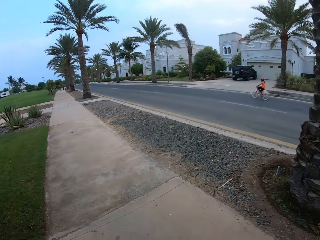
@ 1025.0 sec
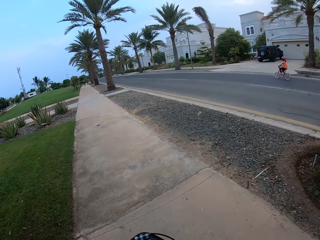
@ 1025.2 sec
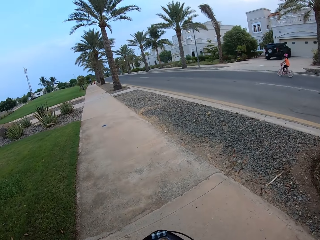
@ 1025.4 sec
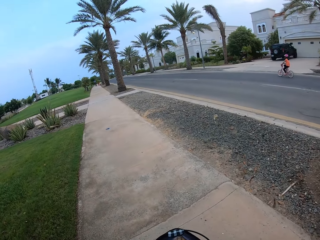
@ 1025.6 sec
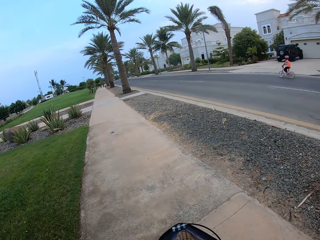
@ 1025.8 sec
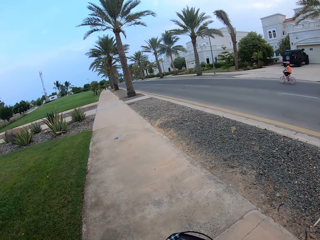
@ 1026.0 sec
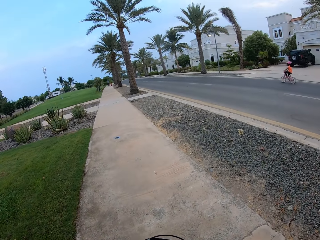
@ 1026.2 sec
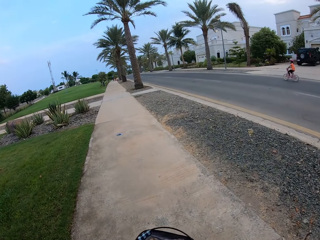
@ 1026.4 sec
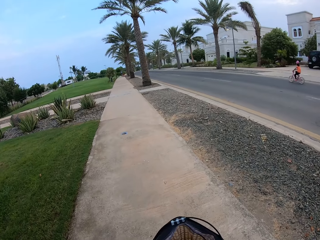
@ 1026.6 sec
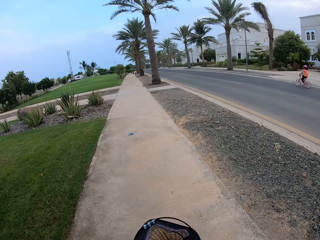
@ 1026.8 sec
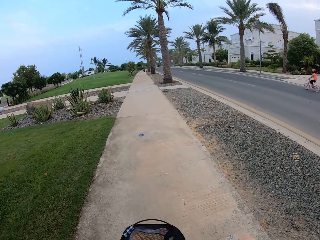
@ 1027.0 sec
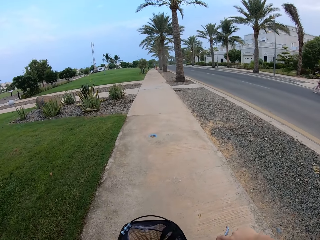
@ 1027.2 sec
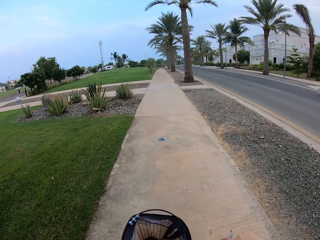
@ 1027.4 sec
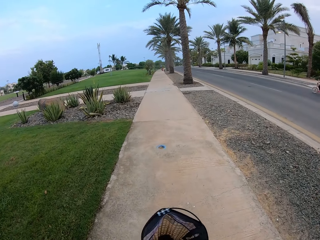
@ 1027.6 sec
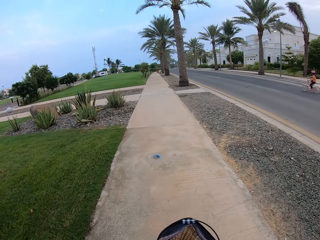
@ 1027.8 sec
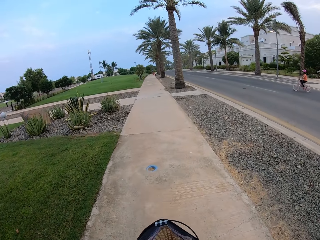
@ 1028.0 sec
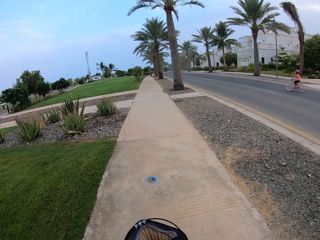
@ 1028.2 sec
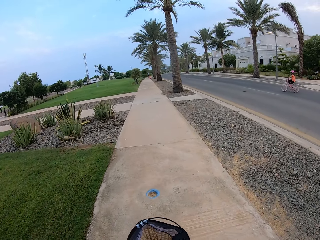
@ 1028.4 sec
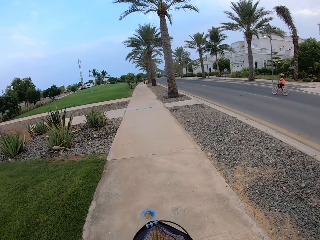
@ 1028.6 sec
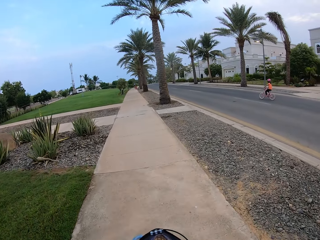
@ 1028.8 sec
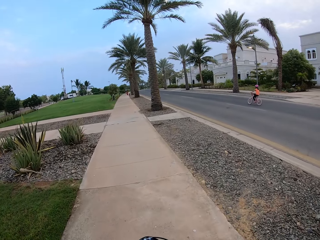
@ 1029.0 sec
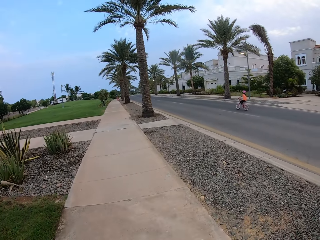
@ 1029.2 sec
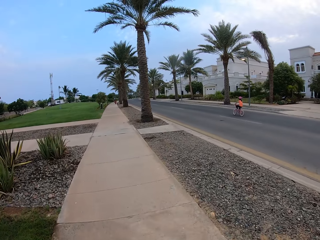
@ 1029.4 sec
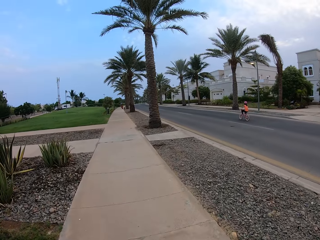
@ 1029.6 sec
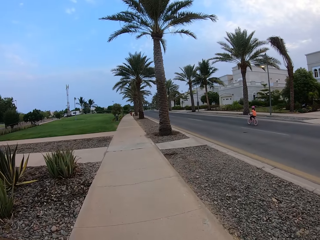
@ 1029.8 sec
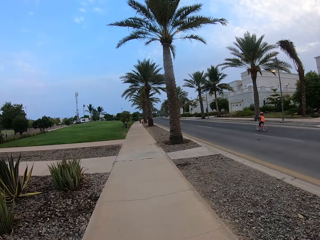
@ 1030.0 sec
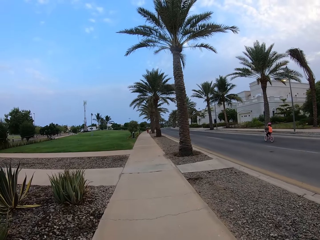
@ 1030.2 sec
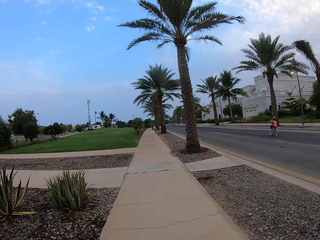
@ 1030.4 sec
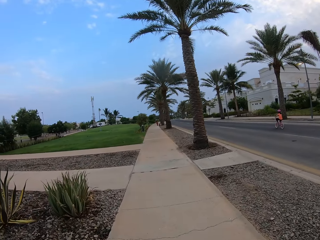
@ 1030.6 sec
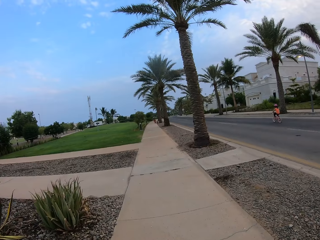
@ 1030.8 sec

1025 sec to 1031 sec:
The camera wearer cycles a bicycle on the pavement.

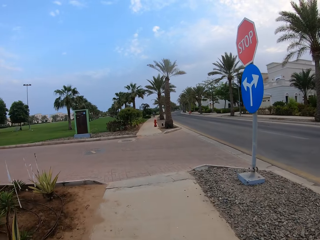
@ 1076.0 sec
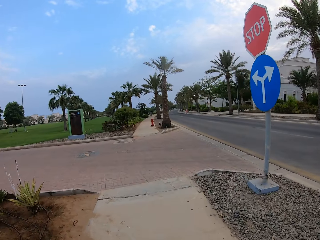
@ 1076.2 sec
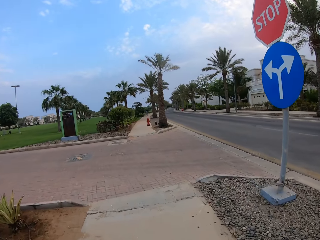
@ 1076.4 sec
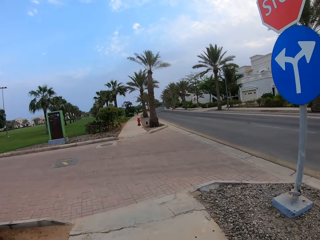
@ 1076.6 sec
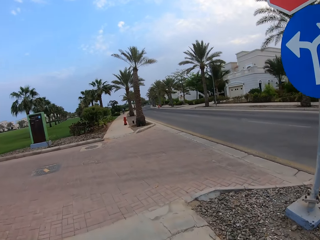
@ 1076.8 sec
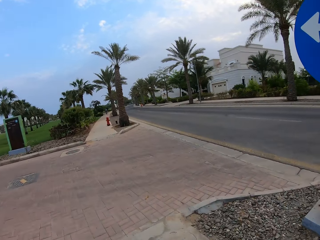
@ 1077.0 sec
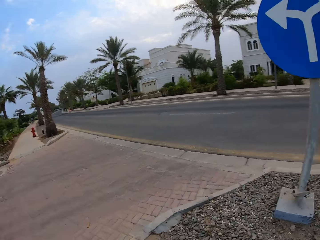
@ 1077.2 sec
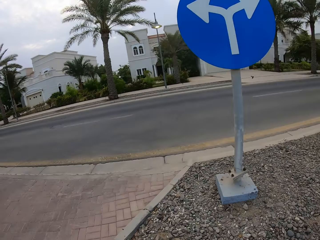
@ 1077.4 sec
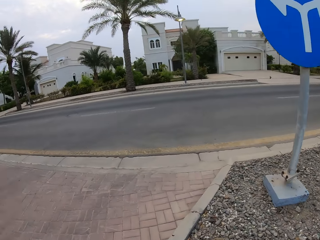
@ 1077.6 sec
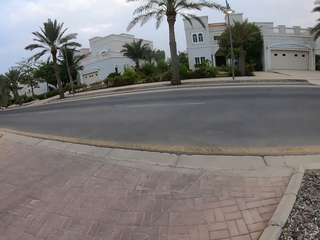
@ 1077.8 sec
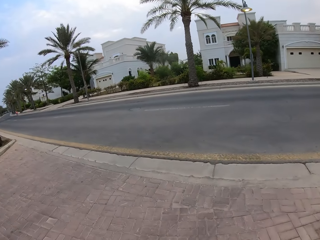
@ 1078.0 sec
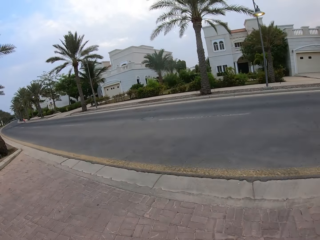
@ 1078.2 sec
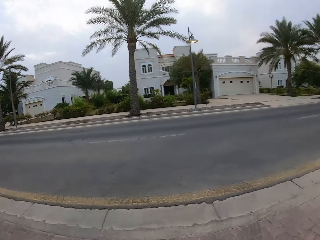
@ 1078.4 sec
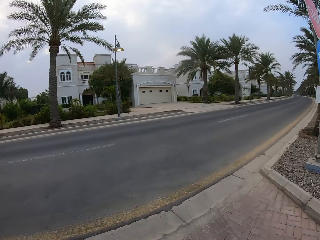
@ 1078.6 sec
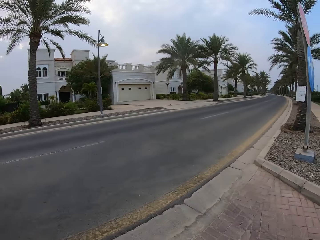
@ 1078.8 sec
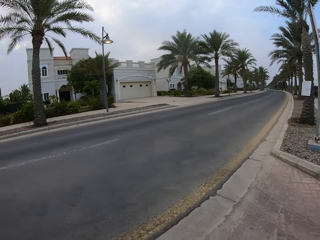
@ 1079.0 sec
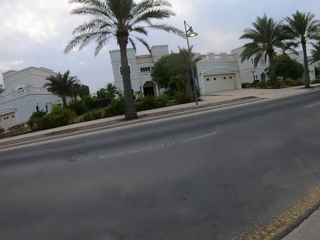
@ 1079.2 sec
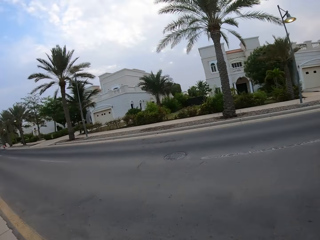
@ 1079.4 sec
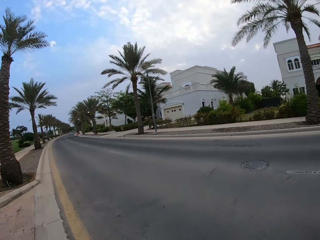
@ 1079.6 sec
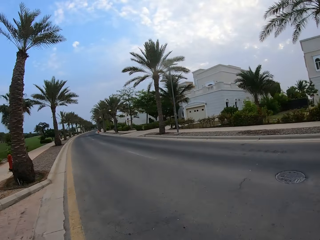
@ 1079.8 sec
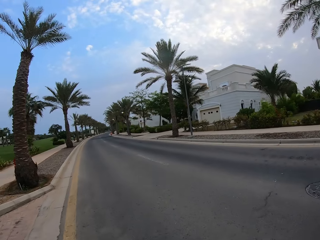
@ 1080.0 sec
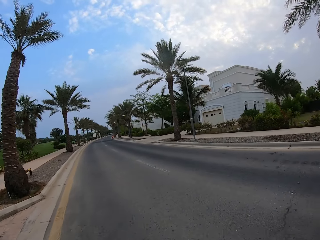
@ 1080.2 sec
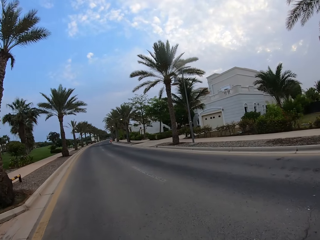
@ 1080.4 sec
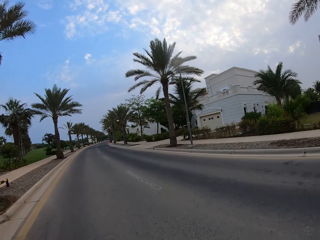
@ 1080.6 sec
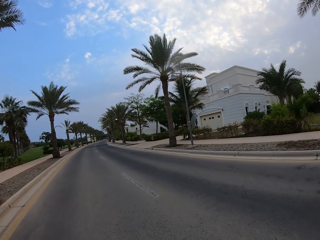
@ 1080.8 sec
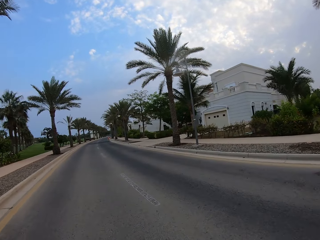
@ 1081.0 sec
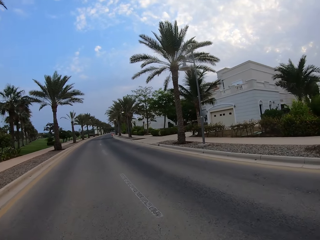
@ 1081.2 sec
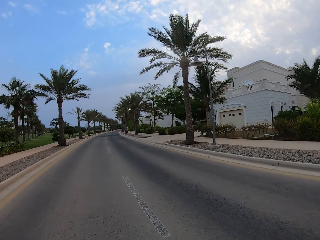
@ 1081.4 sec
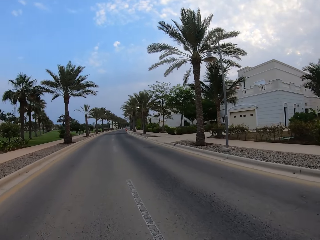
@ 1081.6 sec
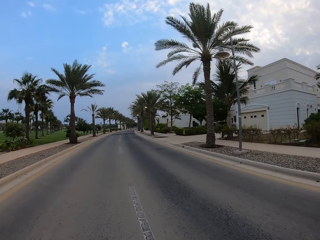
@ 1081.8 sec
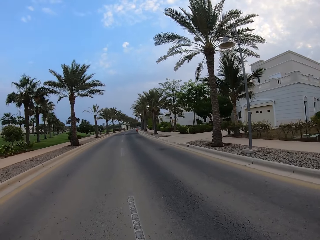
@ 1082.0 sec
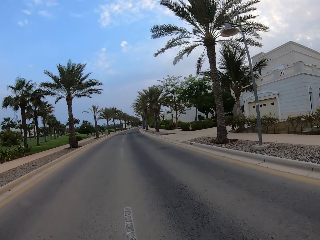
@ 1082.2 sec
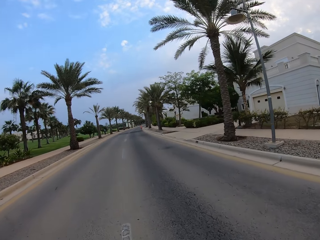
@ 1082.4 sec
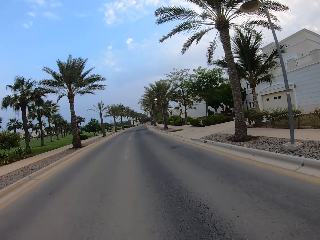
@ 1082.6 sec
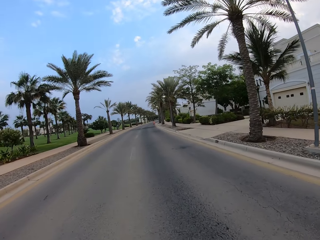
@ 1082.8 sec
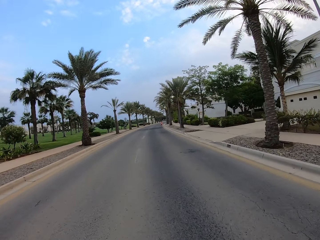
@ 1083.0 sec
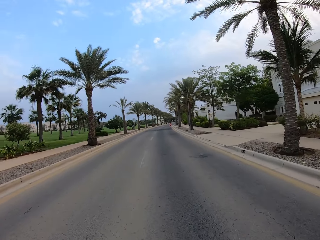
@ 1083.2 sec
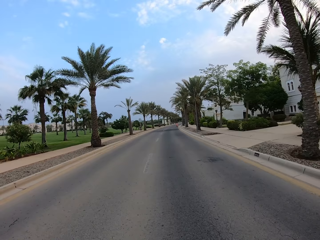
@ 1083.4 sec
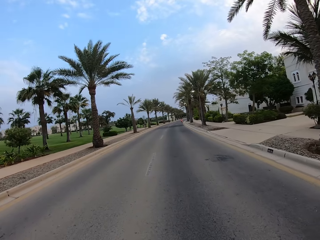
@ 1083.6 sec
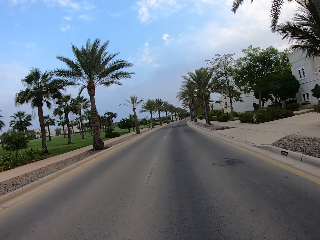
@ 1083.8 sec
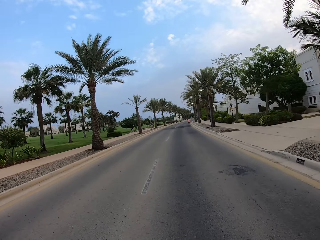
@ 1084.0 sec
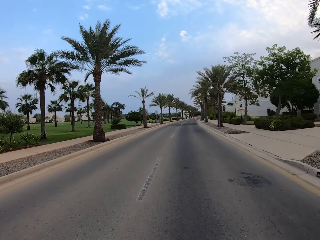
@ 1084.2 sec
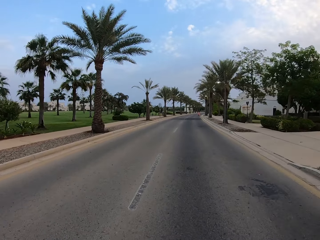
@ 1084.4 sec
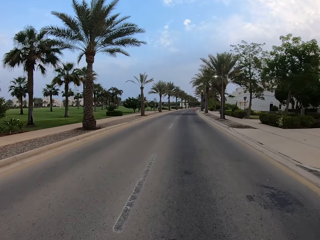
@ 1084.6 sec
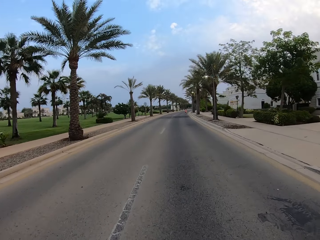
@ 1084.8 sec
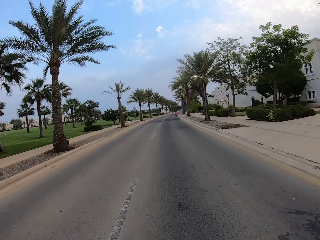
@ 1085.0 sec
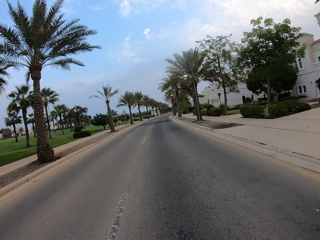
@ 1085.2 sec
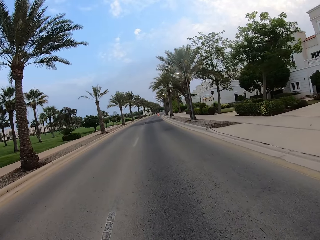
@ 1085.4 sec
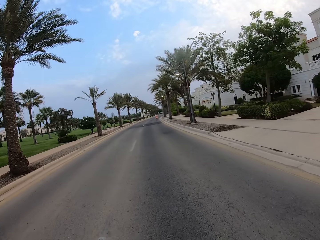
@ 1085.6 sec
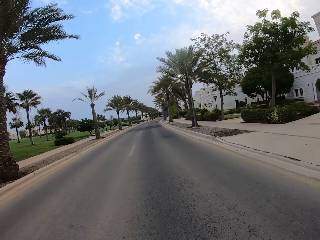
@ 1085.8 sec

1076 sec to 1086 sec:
The camera wearer looks right. They cycle a bicycle on the road.

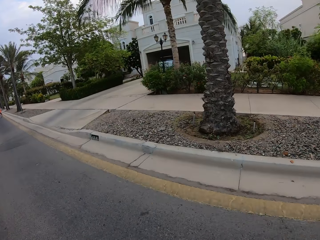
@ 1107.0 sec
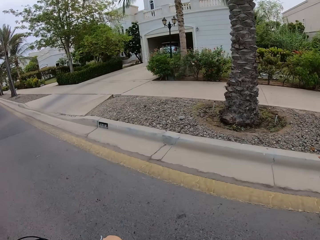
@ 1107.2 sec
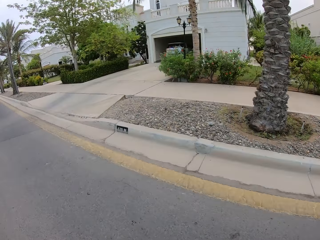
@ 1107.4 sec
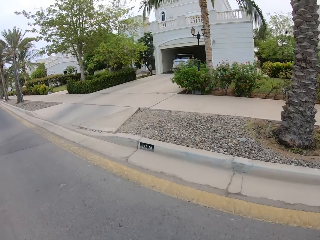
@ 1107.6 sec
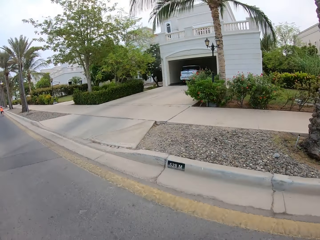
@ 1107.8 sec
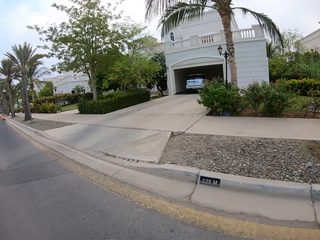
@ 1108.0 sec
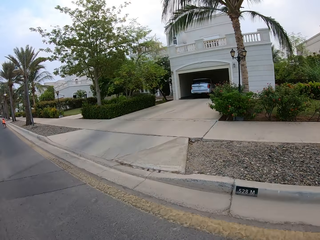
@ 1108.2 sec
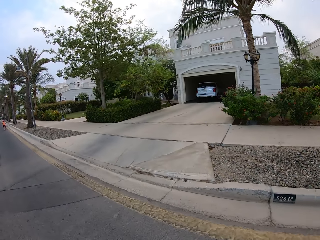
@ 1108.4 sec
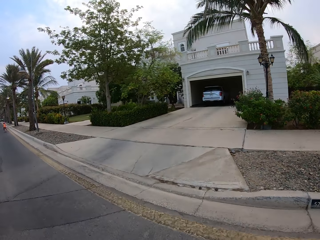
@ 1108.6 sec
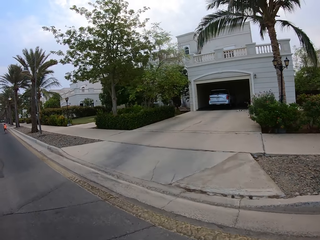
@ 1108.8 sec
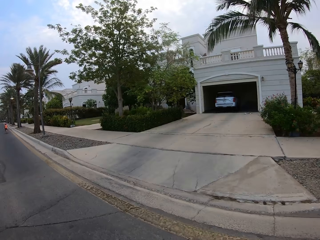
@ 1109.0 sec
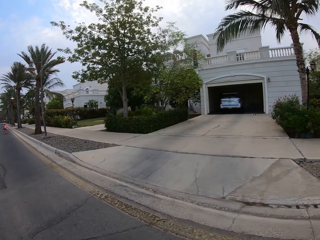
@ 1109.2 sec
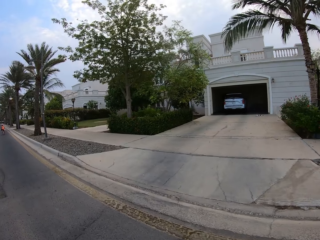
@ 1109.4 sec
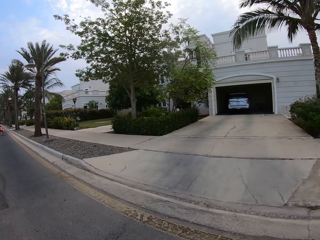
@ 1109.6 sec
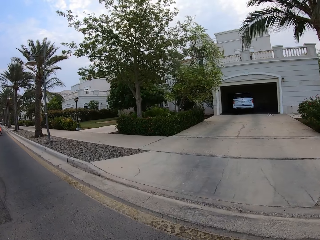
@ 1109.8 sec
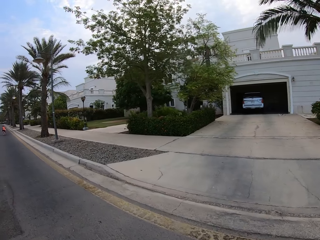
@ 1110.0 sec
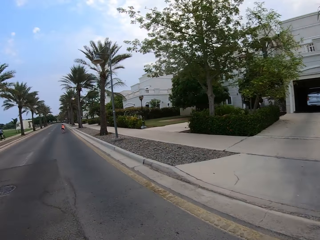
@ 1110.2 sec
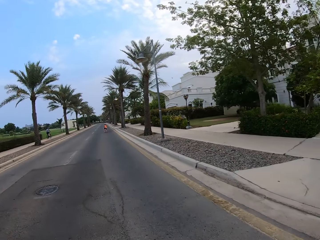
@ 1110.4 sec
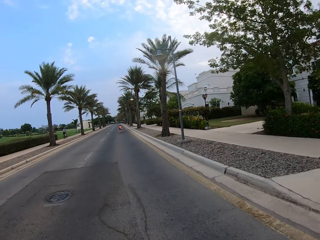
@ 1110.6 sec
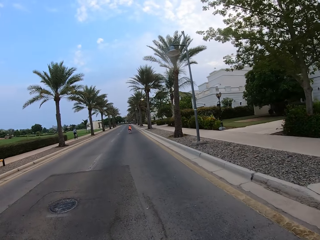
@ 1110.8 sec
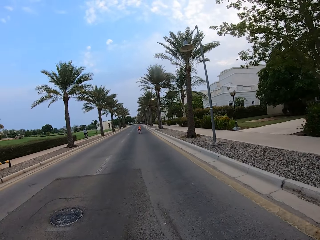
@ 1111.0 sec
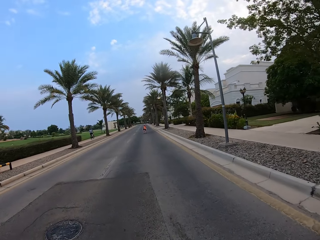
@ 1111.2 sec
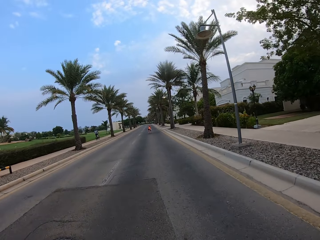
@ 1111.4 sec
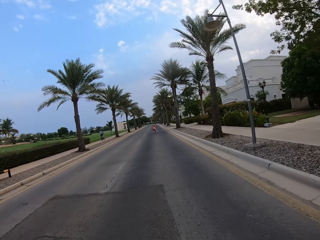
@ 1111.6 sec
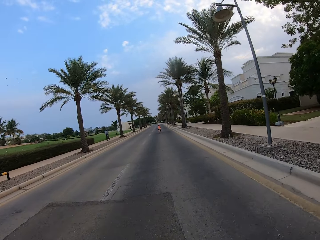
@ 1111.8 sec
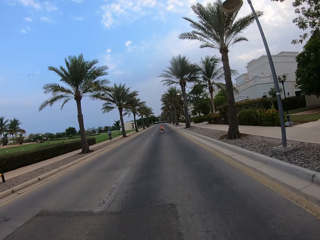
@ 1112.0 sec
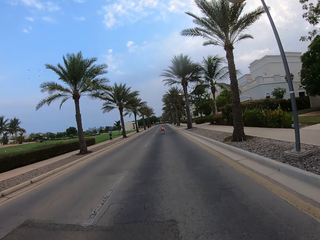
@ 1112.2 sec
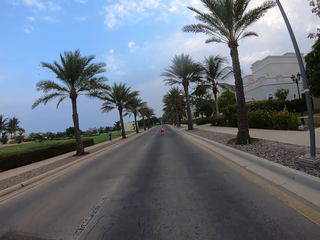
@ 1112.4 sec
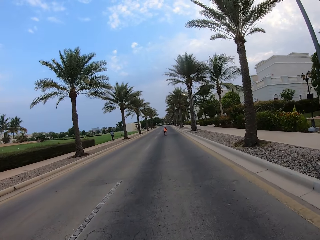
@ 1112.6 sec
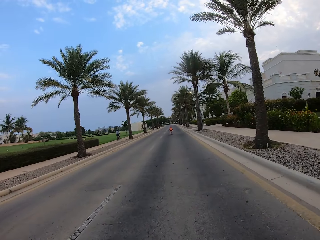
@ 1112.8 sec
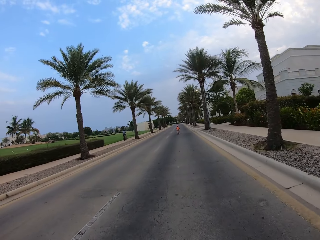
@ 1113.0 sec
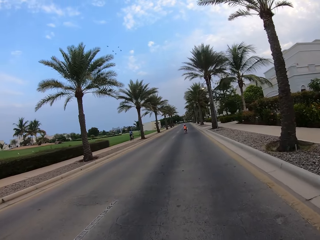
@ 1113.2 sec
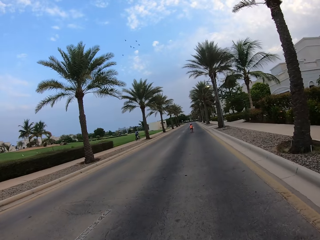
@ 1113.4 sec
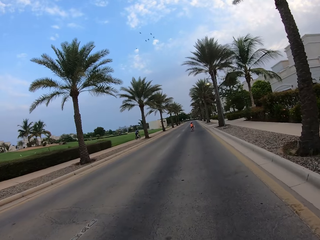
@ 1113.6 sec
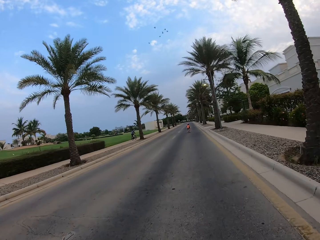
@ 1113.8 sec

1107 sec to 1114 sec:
The camera wearer looks at the building. They cycle a bicycle on the road. They look at a child. They cycle a bicycle on the road.
